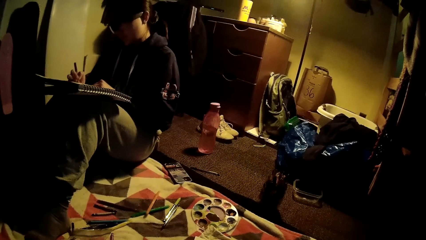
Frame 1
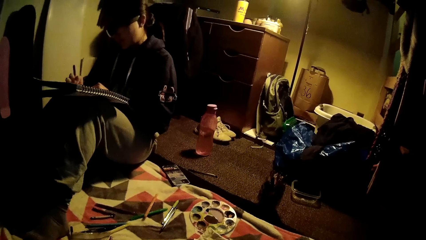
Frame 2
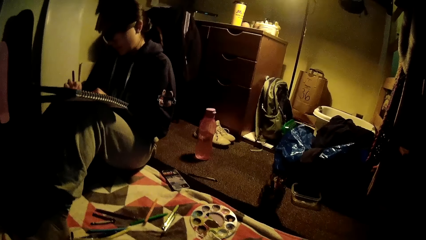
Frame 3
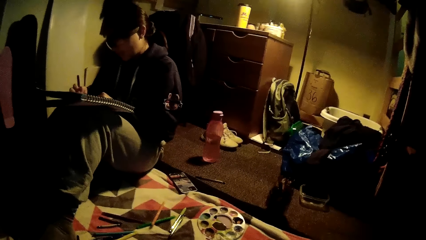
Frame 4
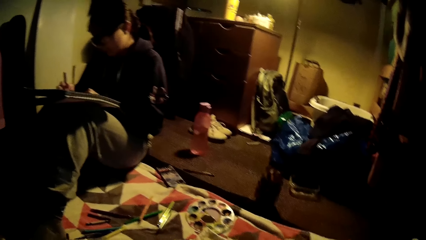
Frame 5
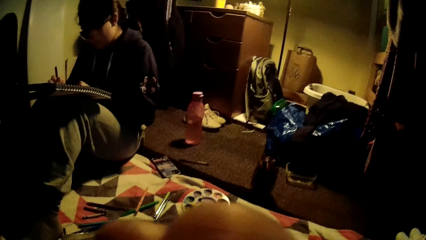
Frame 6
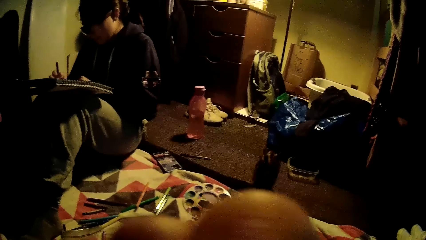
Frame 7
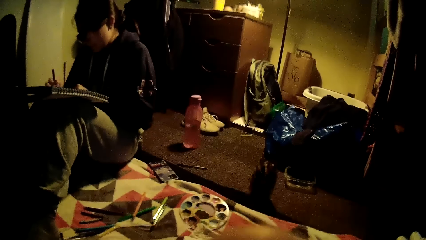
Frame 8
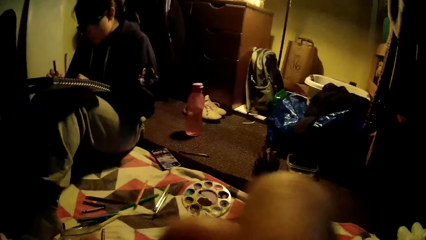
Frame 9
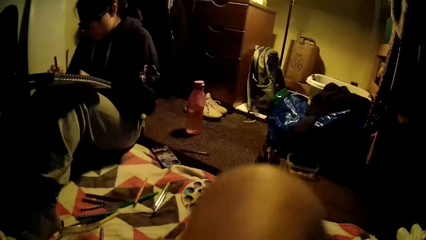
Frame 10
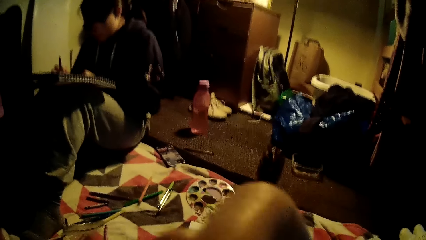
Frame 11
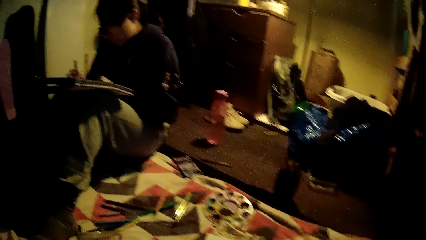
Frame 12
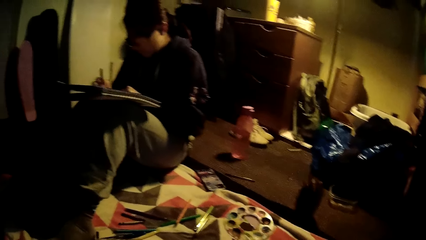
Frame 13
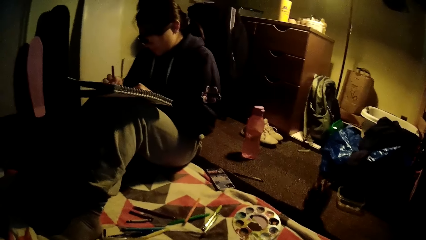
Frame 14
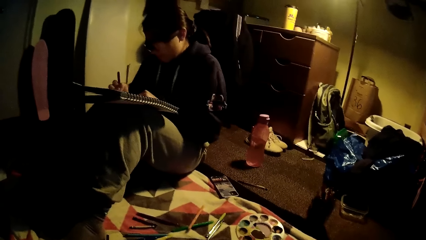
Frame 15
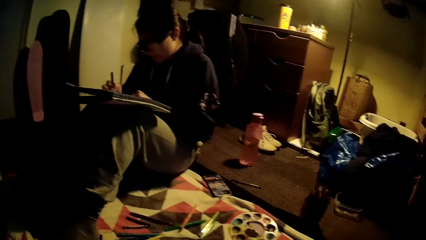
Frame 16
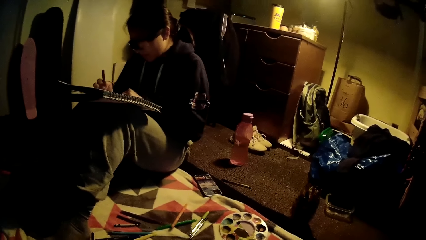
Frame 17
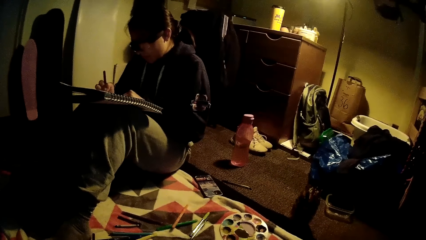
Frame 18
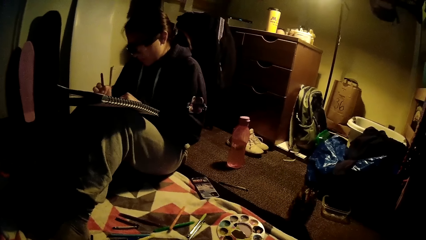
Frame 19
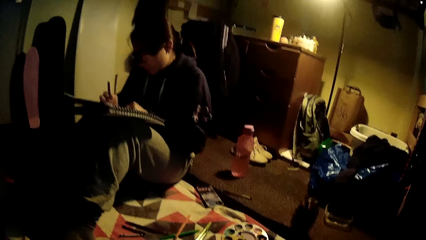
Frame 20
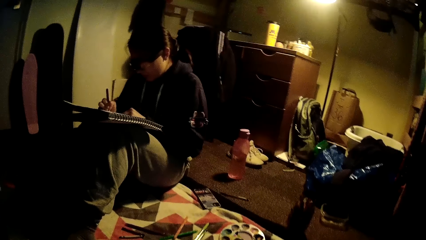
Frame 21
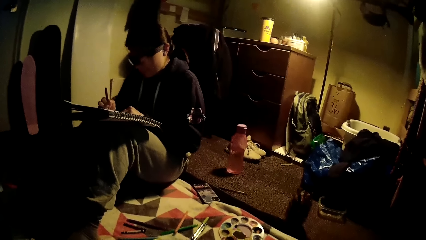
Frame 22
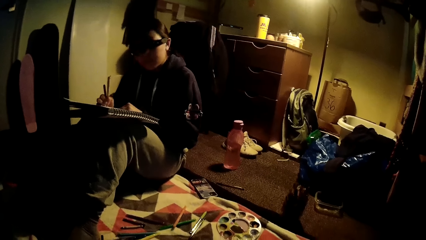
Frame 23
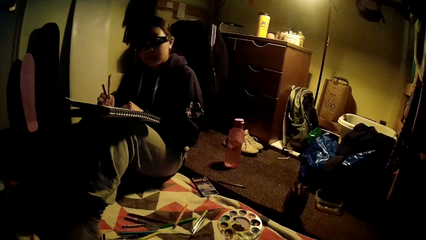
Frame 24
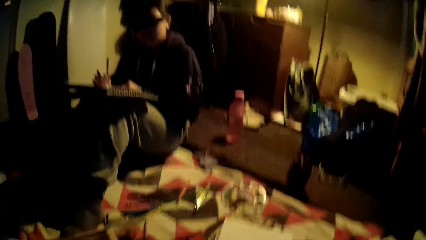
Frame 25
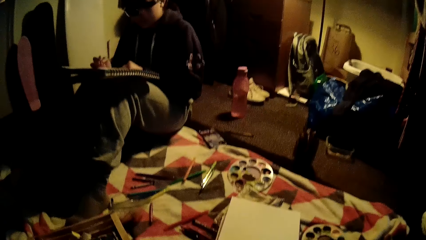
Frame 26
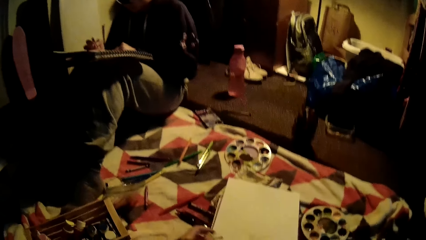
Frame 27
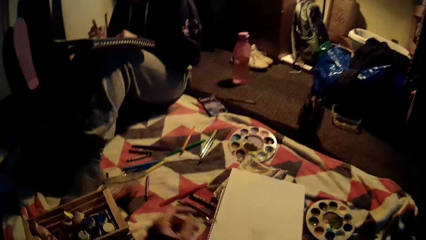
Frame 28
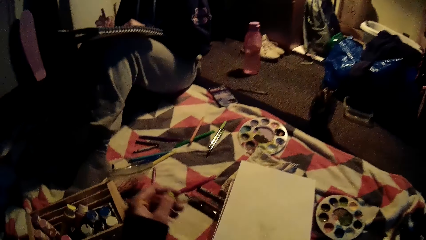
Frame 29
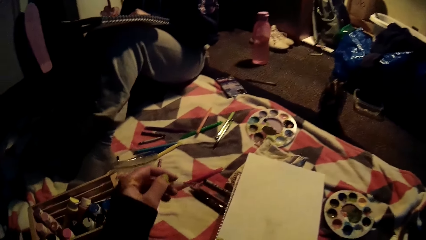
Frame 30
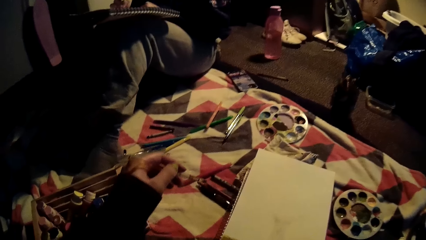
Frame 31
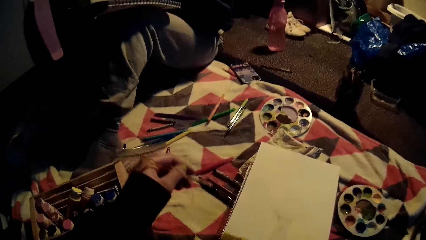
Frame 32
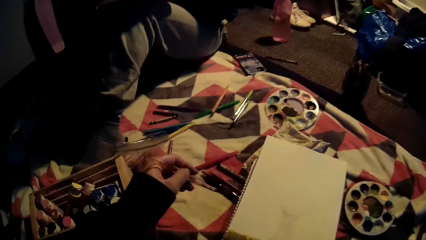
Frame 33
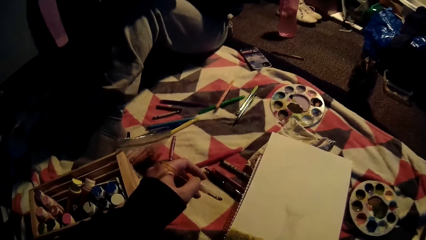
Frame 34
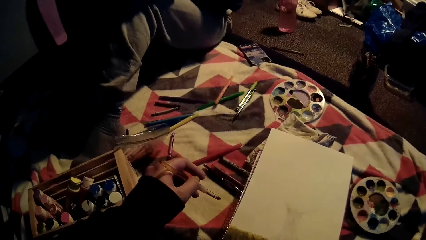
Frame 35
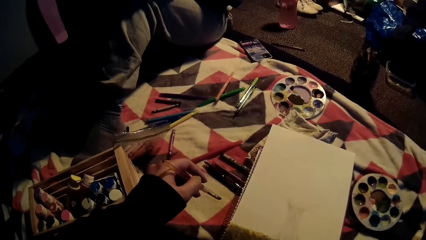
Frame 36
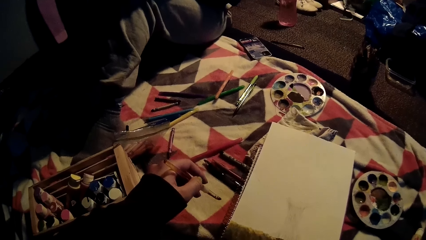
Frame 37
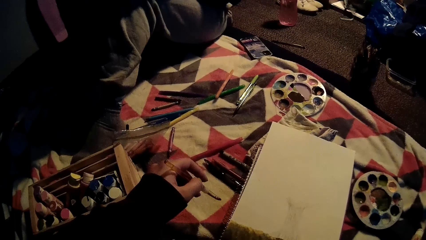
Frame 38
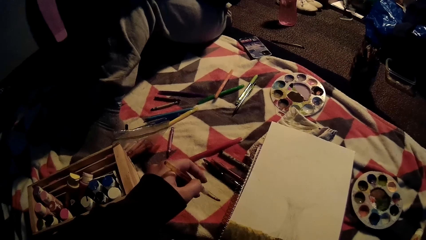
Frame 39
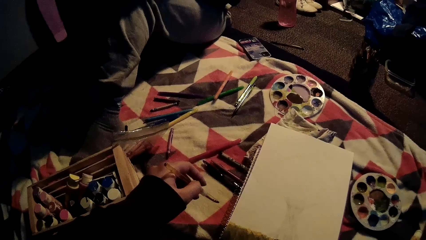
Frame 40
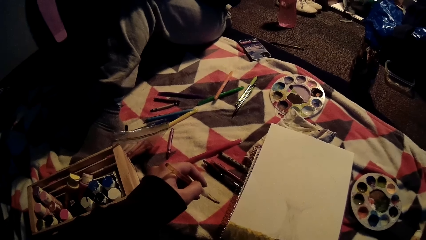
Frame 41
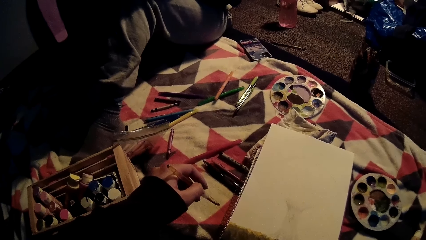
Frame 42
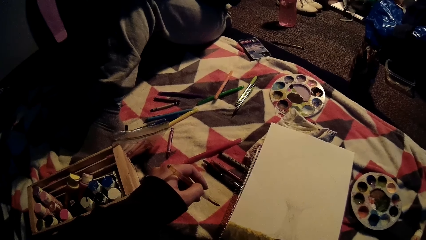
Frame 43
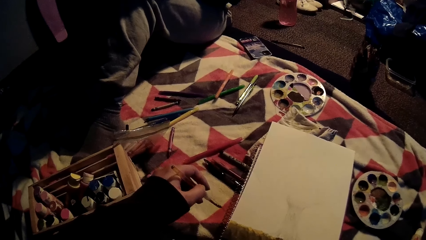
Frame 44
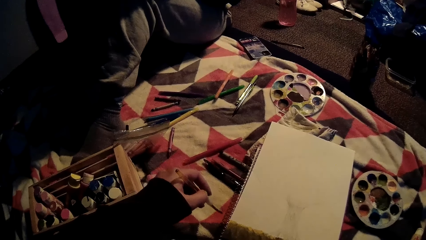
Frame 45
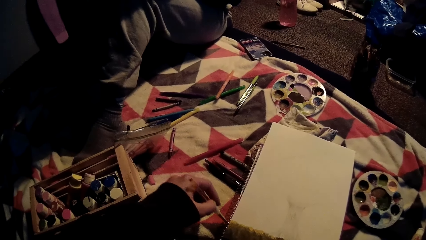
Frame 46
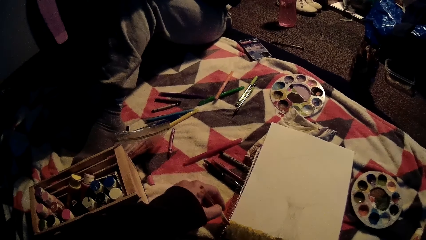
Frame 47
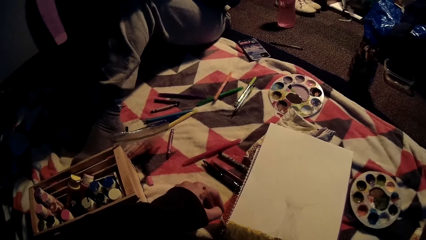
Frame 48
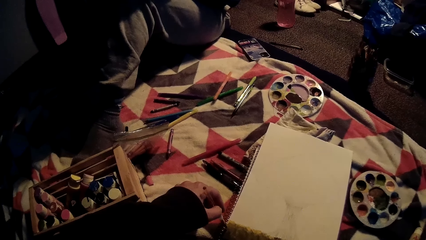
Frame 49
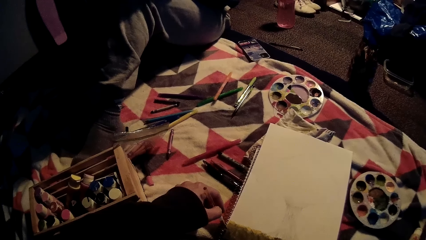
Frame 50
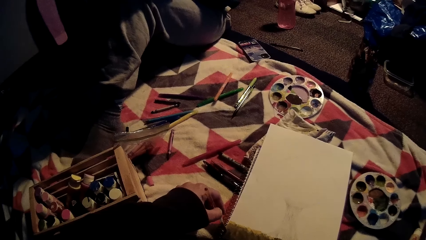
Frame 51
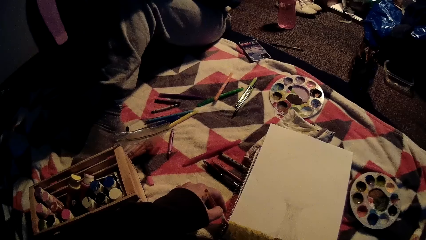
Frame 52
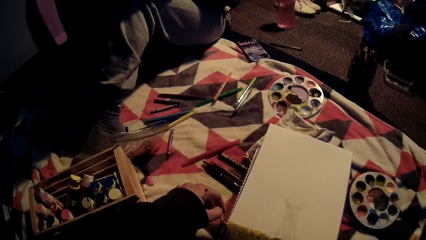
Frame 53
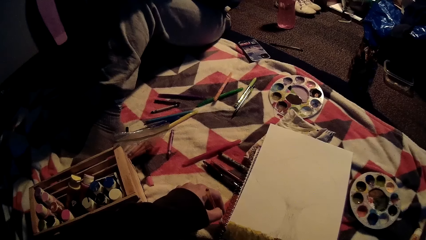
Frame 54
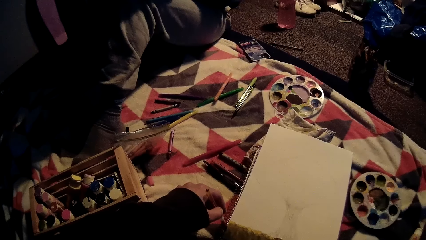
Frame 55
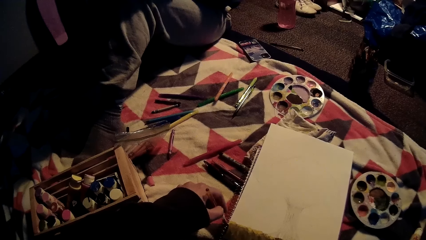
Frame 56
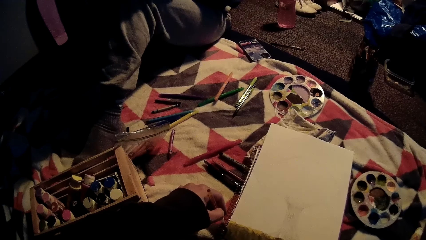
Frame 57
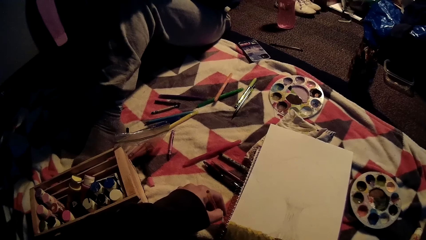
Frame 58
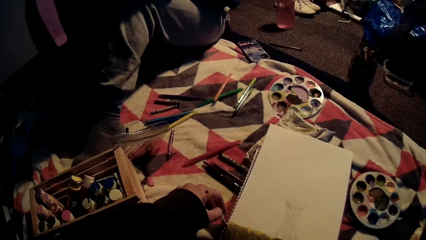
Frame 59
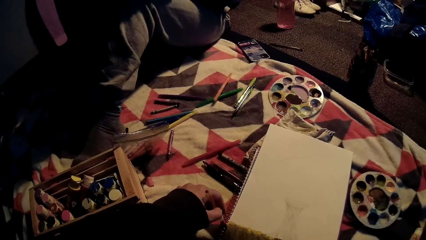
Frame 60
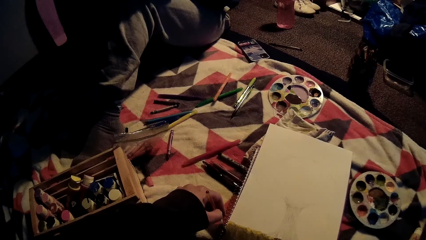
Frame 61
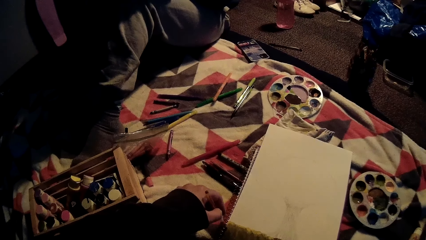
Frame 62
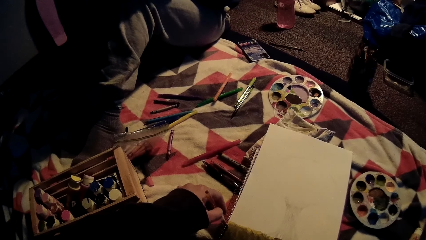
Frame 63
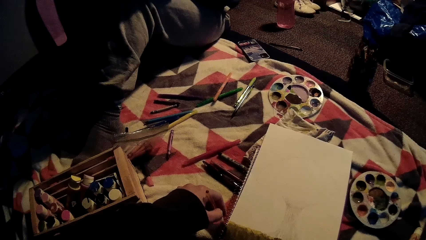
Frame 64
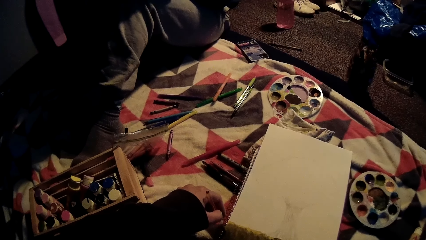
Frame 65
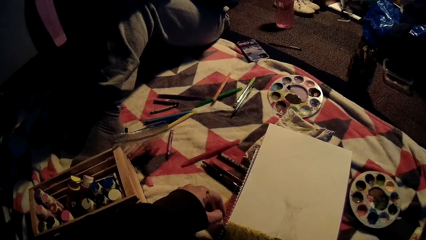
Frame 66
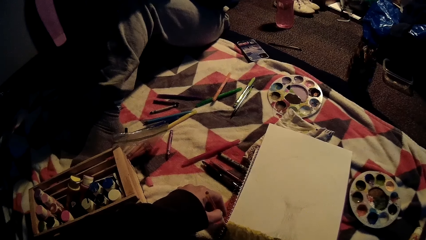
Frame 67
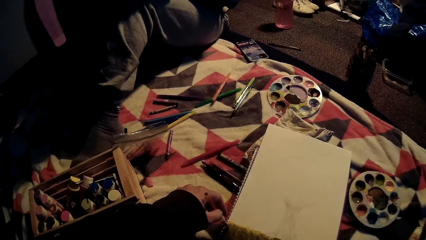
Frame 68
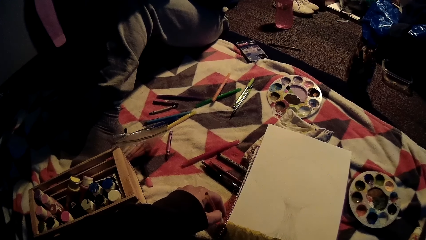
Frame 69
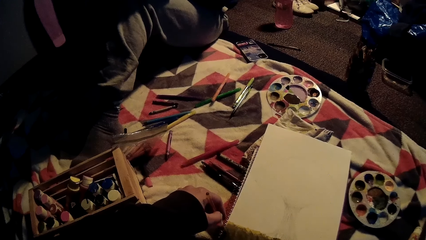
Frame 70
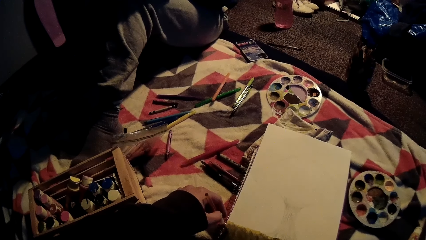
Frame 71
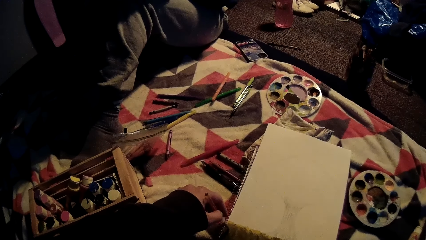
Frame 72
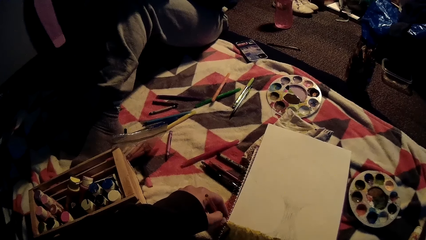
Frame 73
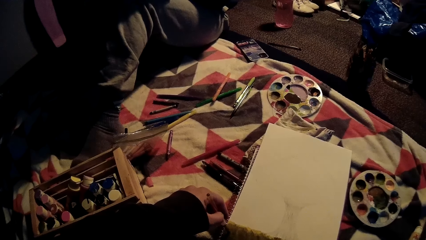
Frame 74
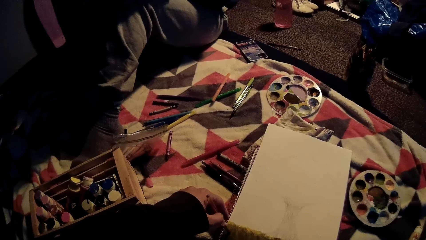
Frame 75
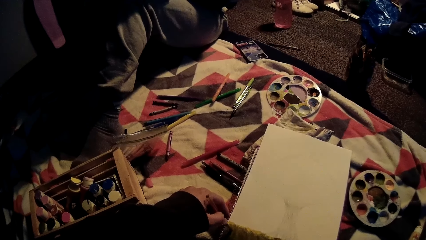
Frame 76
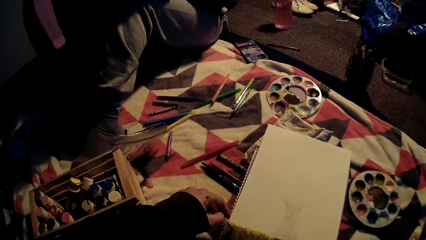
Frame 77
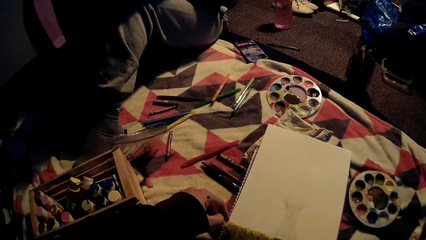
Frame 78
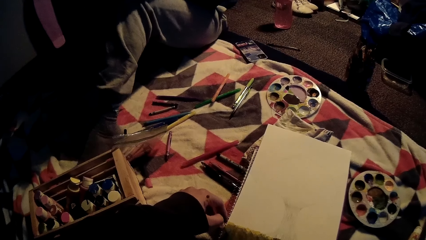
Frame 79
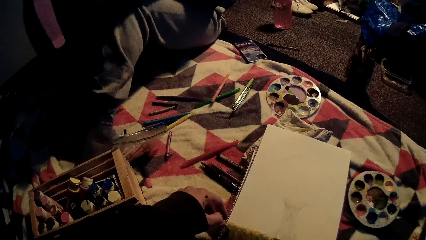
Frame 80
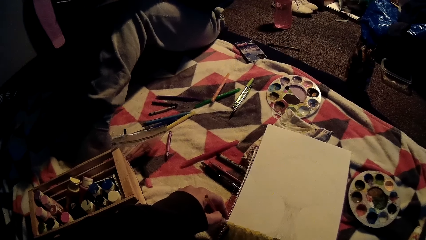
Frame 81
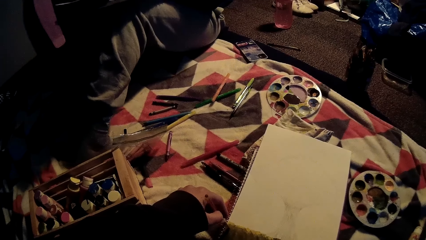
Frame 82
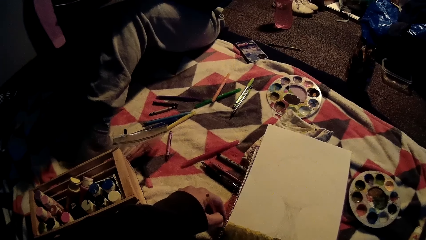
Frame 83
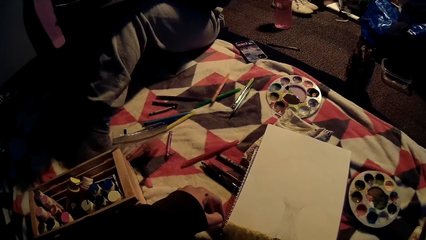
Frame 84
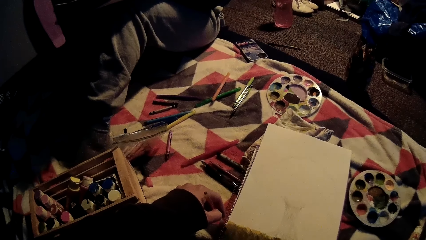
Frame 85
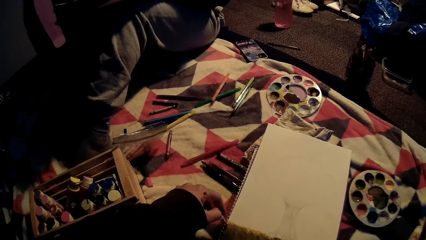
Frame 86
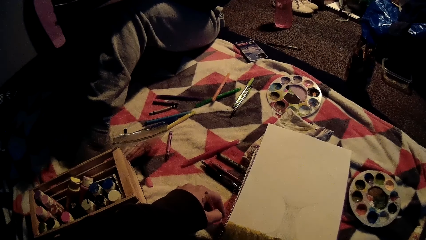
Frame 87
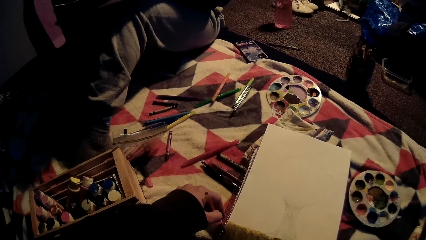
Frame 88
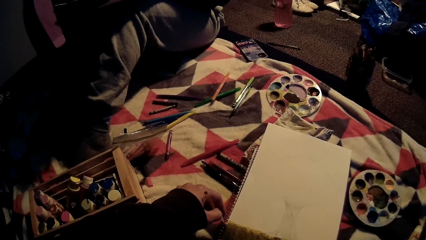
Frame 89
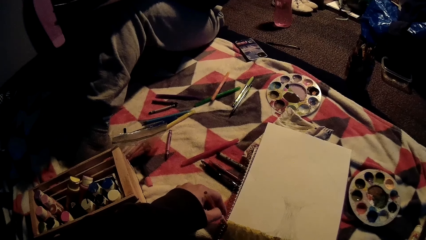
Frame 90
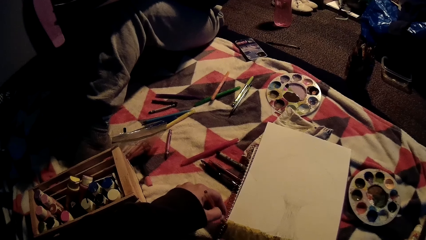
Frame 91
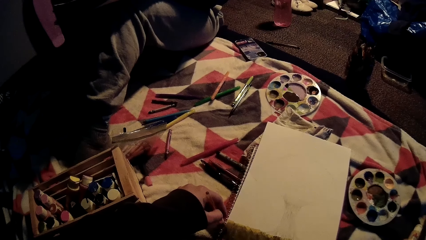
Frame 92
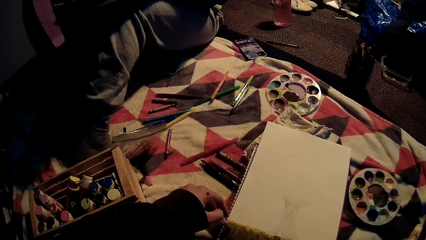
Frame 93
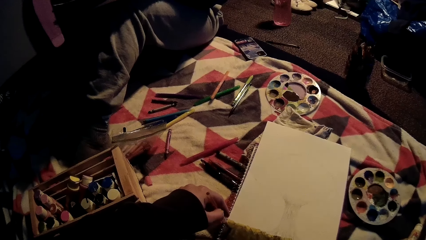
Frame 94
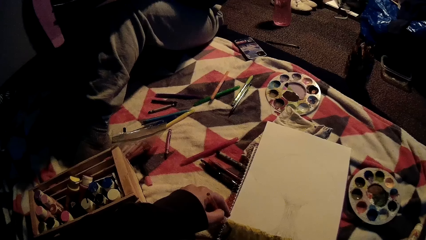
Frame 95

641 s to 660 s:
The camera wearer raises the brush in her right hand. She stares at the drawing book. She paints on the drawing sheet with the brush in her left hand.
